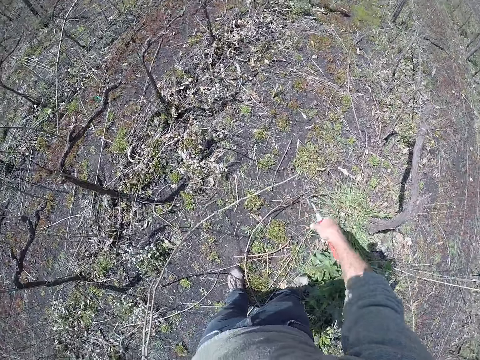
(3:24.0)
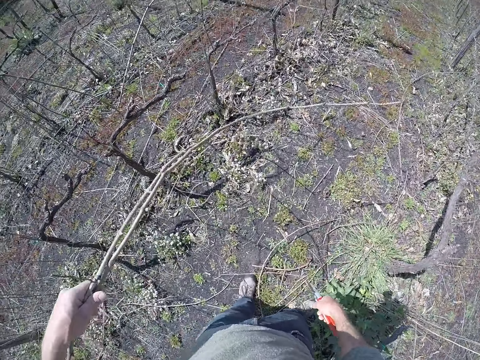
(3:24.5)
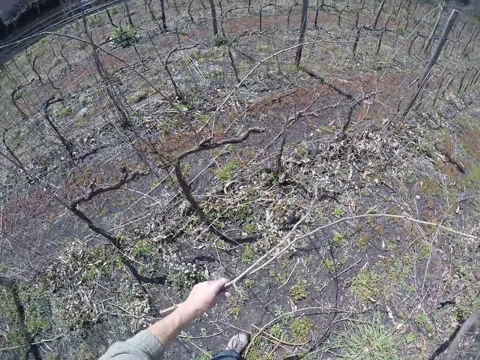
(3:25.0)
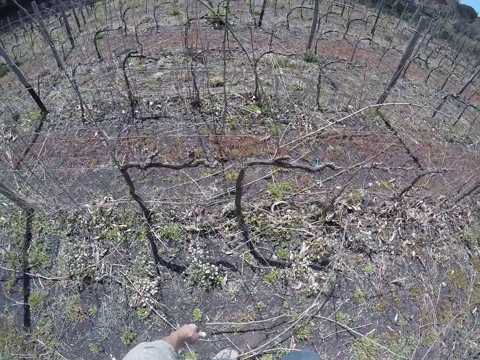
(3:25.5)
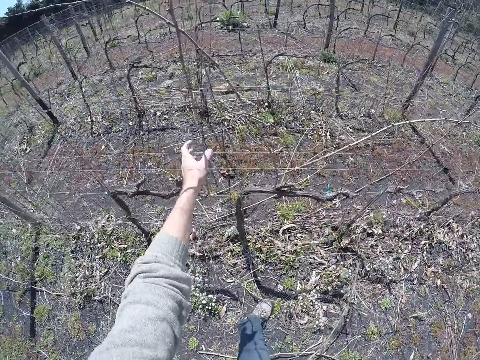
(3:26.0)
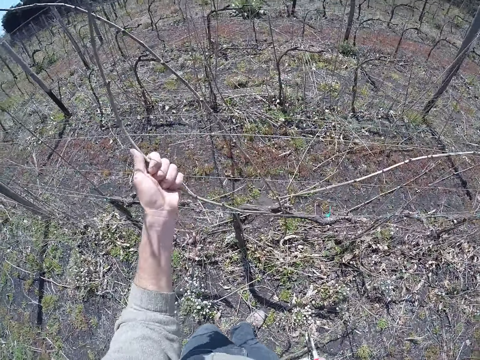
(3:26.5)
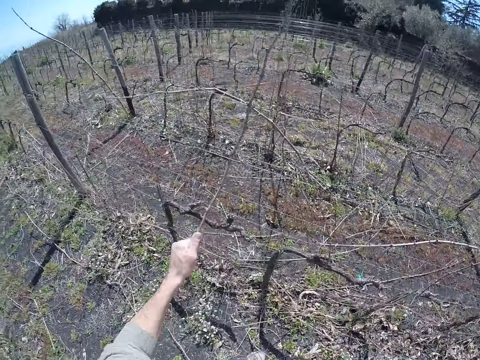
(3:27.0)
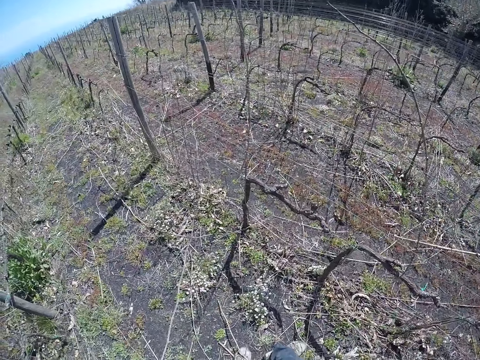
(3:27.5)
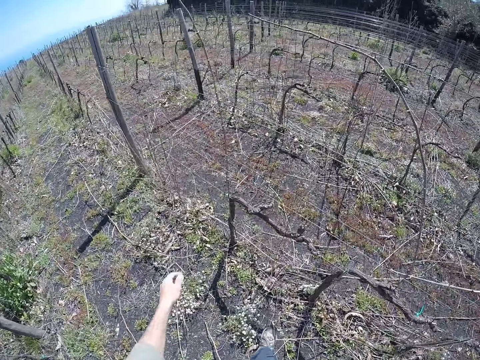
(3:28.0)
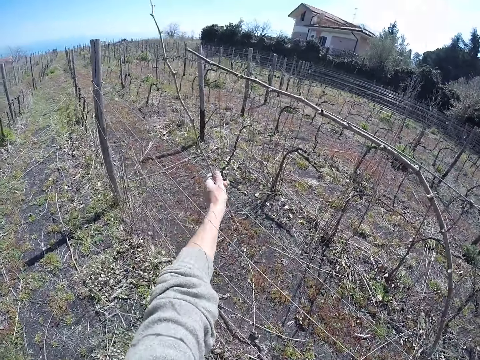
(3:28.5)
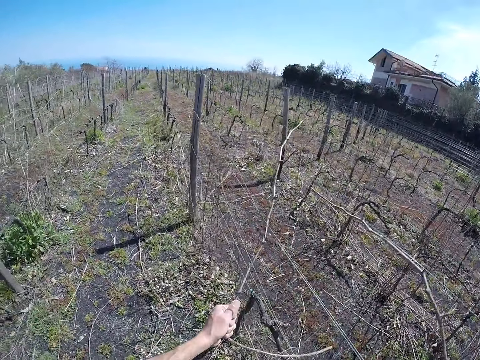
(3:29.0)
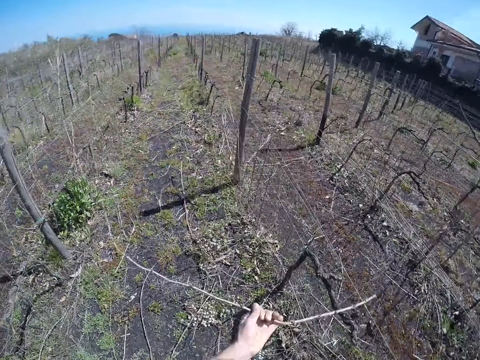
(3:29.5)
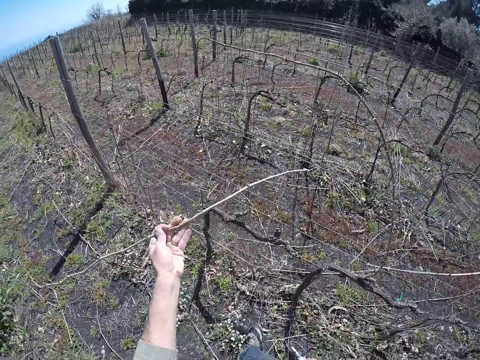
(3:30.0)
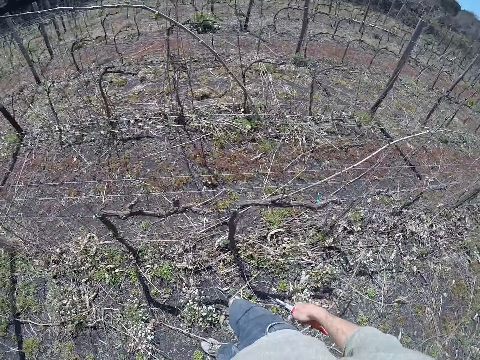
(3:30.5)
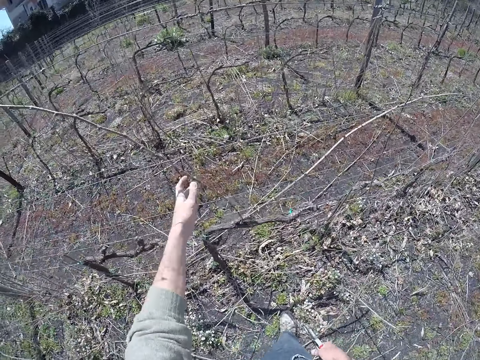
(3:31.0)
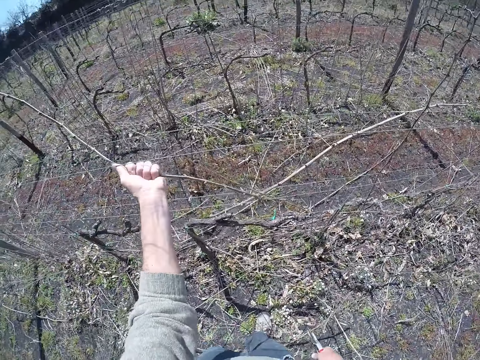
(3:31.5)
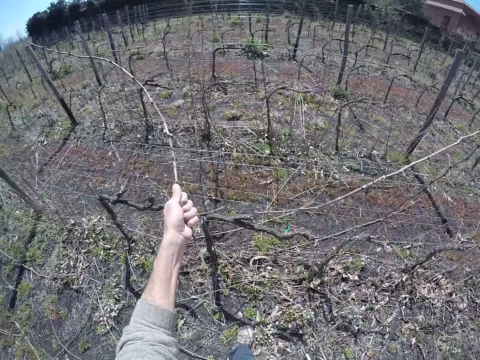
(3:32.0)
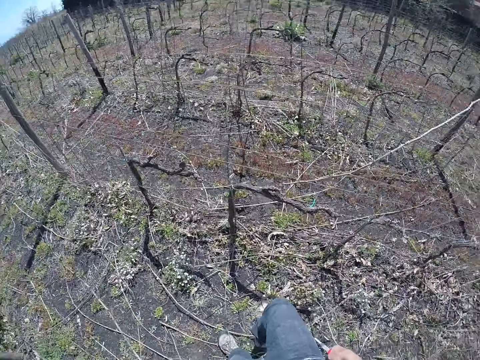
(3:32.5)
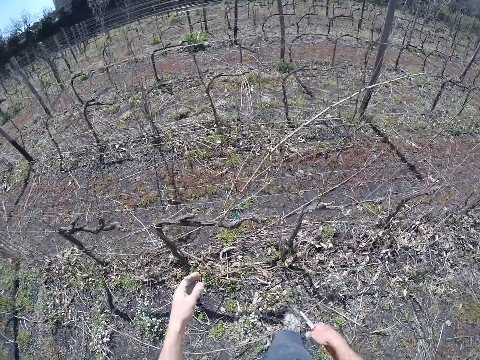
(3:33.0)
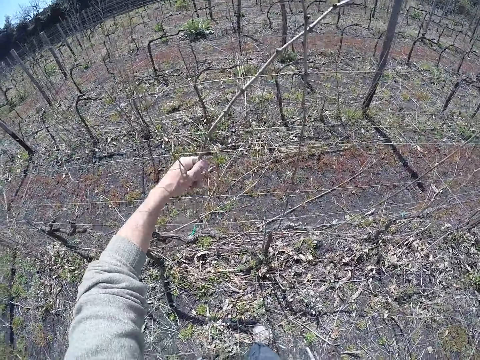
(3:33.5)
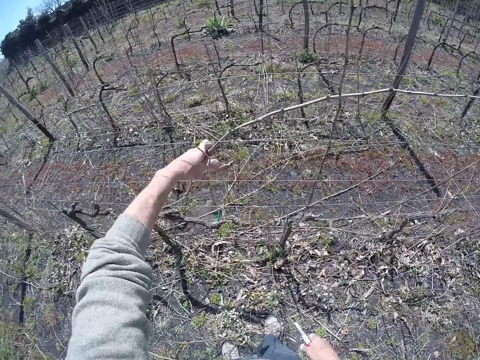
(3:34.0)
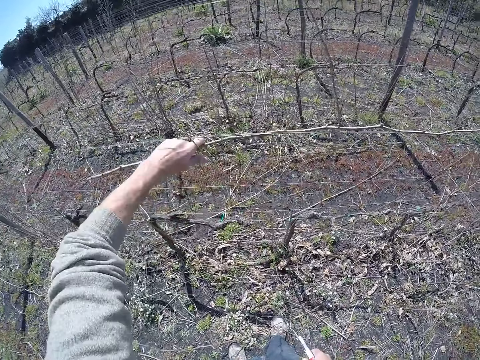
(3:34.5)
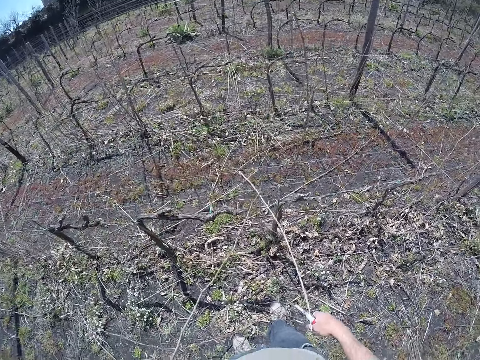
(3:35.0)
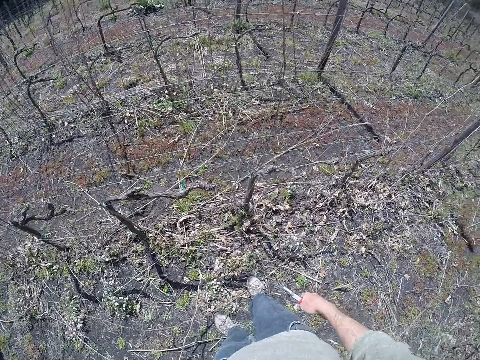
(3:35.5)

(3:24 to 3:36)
The camera wearer drops the dry stems or pieces of wood in his left hand on the ground. He removes a dry stem from a barbed wire fence with his left hand. He puts the piece of wood on the ground. He removes a piece of wood from the fence.

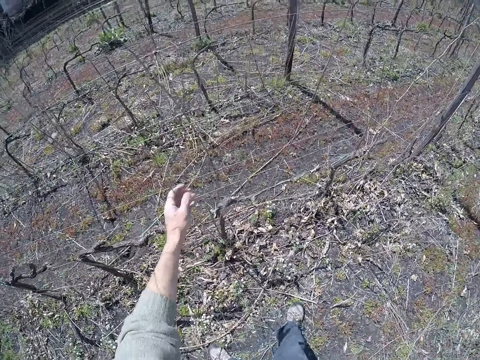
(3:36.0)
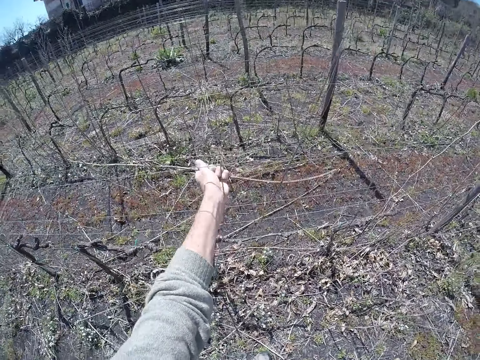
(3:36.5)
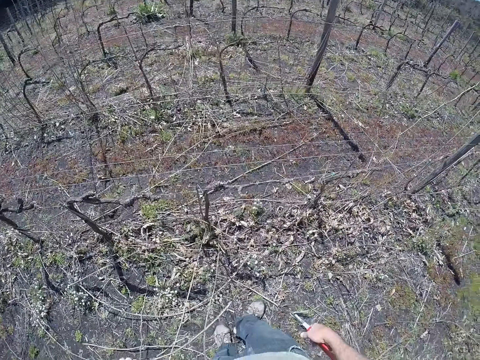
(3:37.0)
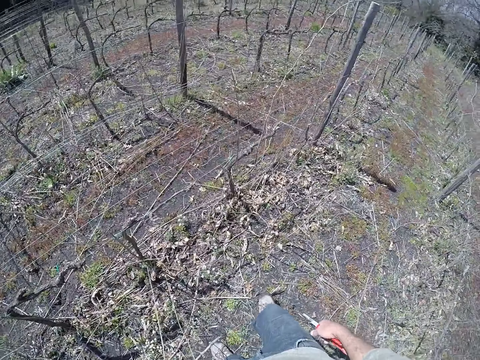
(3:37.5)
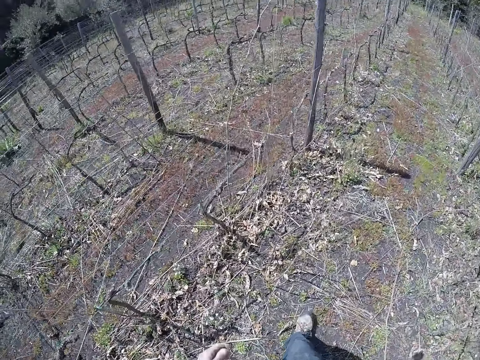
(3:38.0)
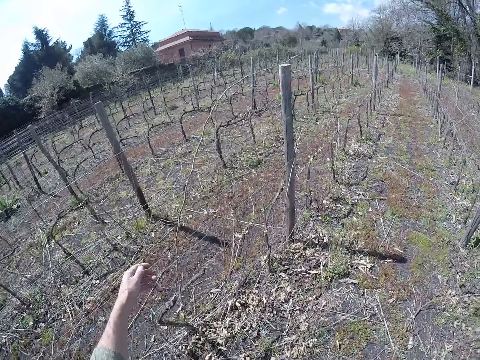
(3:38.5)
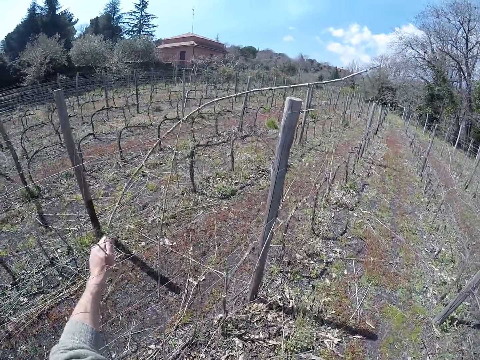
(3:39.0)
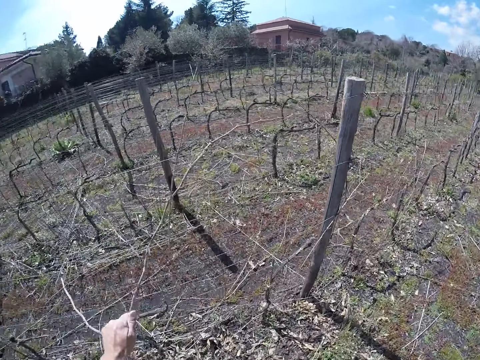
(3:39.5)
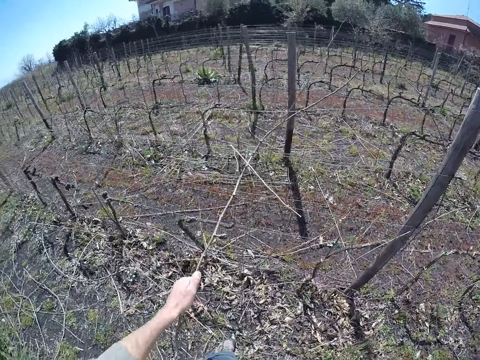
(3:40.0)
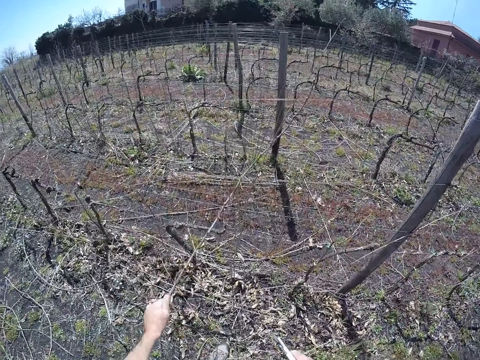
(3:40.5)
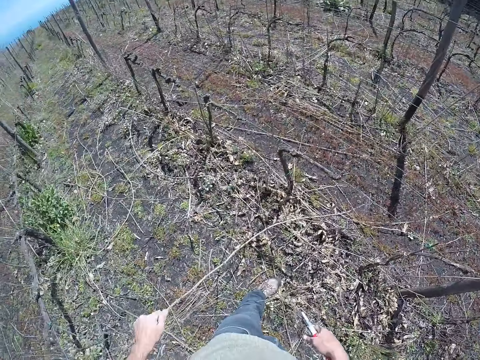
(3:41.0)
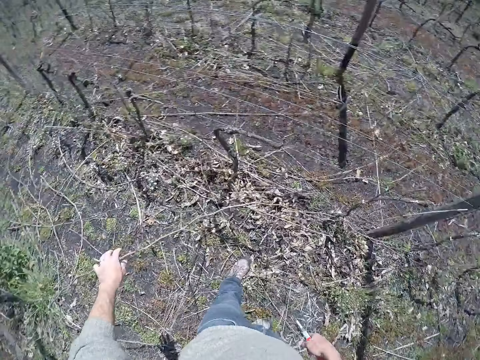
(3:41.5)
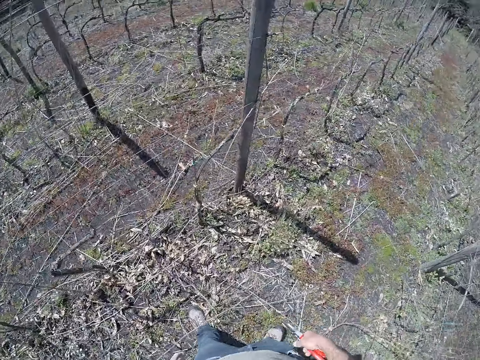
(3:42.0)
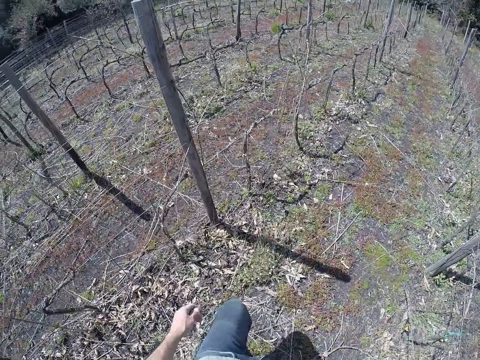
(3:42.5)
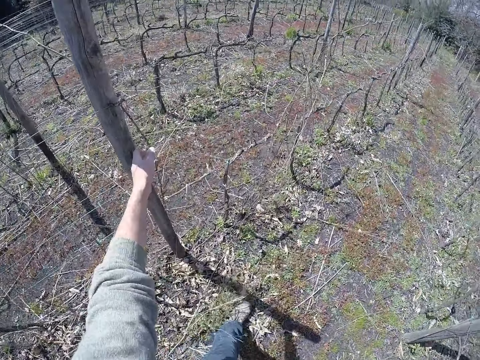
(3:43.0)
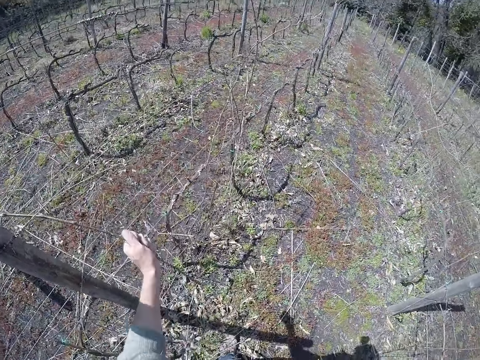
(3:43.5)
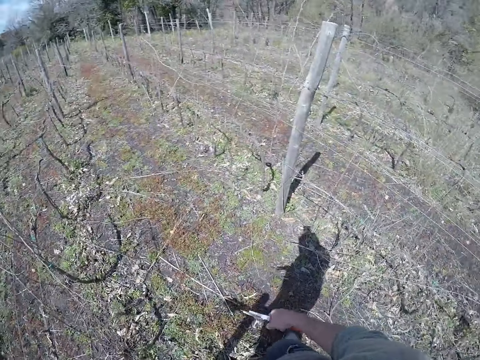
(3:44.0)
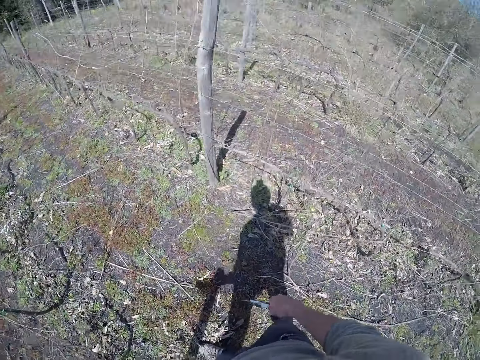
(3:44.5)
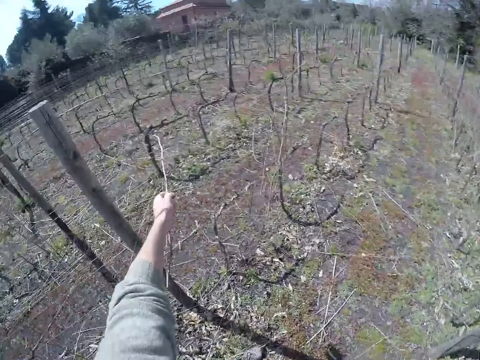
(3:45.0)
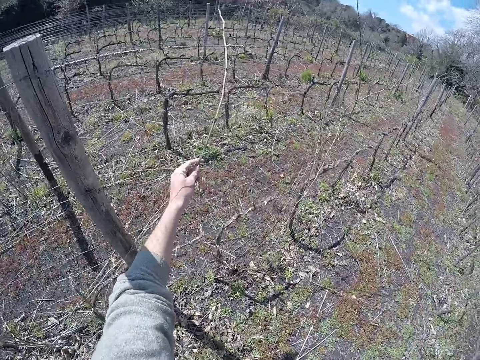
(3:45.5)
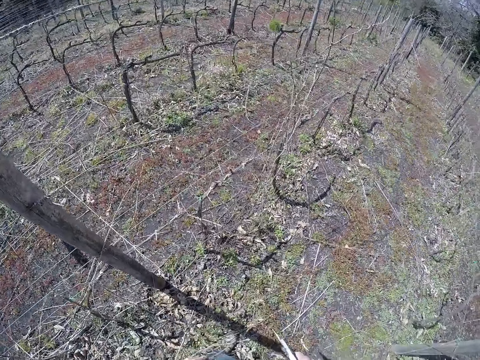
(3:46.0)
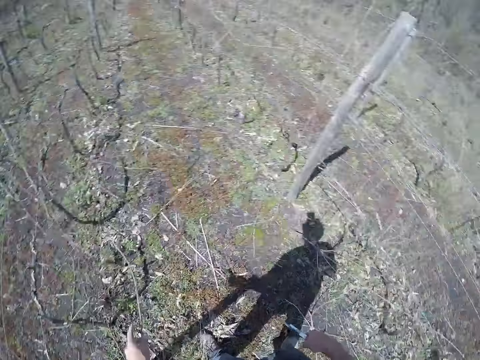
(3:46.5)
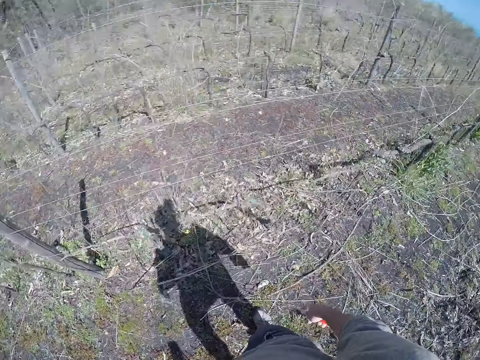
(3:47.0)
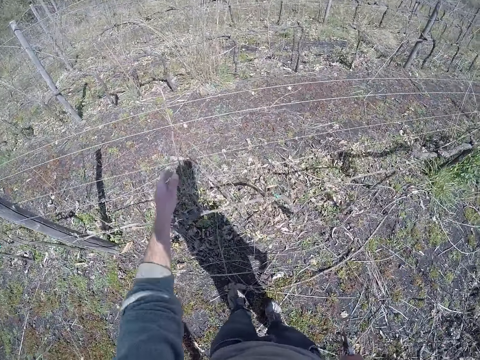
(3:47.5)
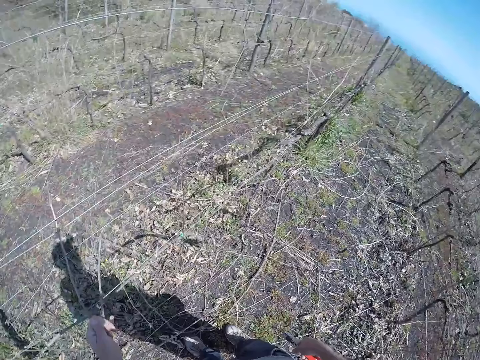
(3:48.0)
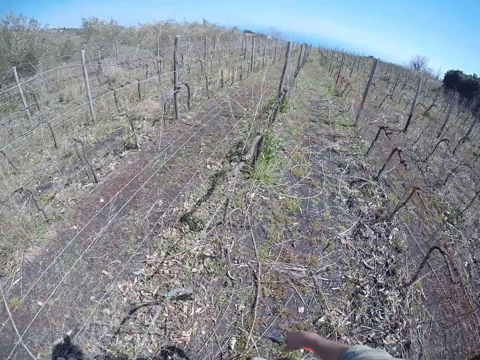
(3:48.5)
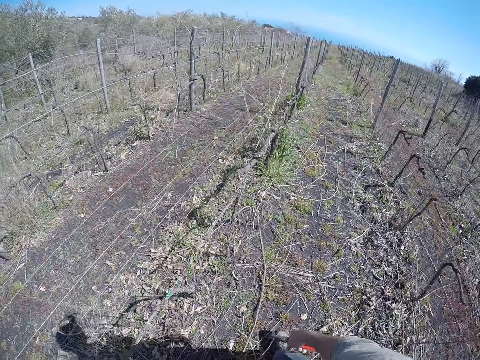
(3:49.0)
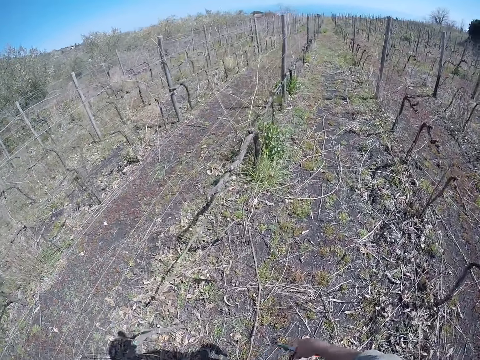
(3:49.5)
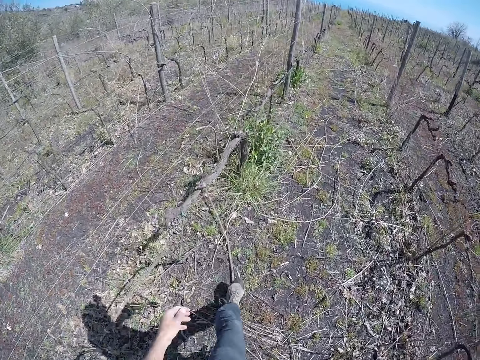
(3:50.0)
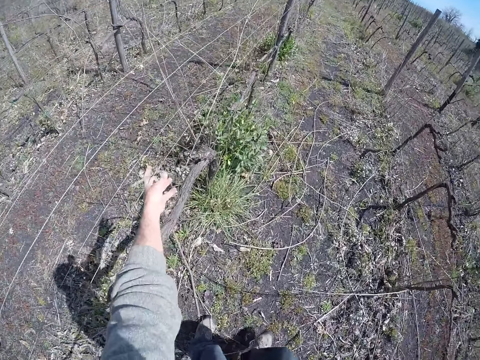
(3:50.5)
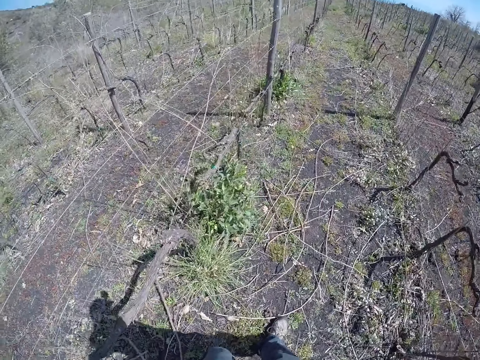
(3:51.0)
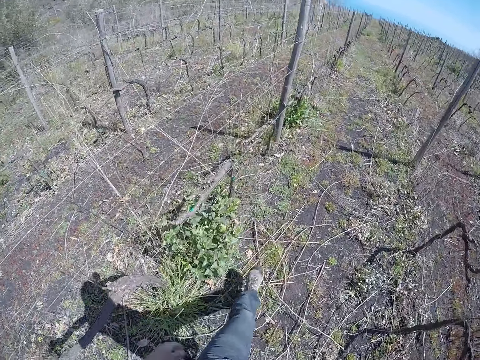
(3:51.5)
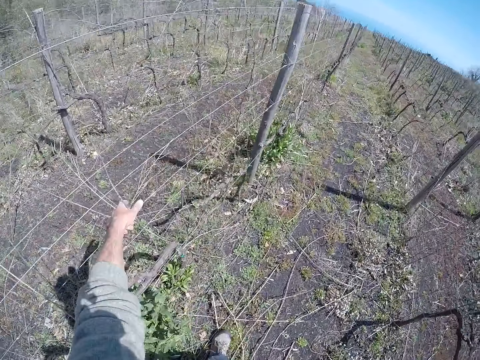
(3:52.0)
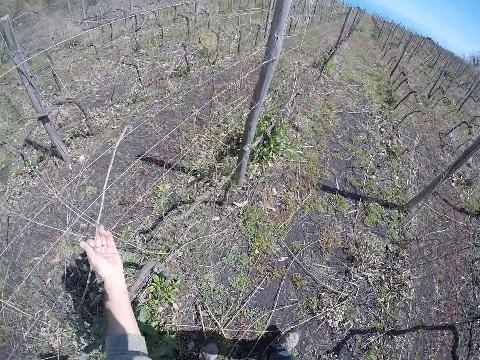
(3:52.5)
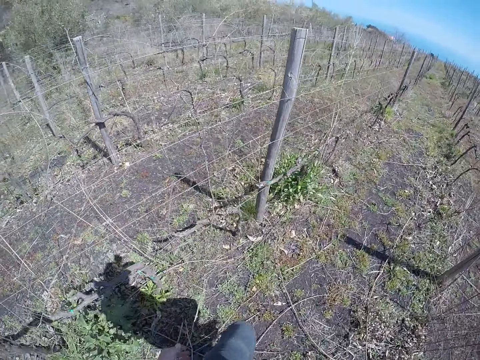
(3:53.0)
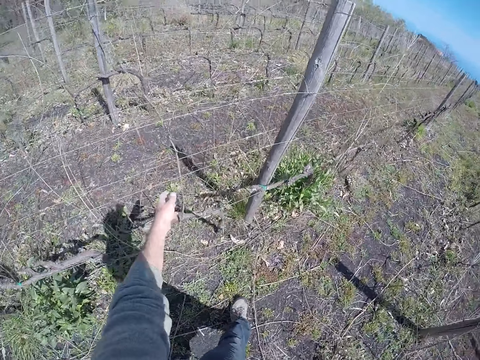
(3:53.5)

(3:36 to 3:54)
The camera wearer walks around. He removes a piece of wood from the fence. He puts the piece of wood on the ground. He drags a dry stem from the barbed wire fence with his left hand. He removes a dry stem from the barbed wire fence with his left hand. He puts the dry stem or piece of wood on the ground. He removes a piece of wood from the fence. He walks around. He removes a piece of wood from the fence.
